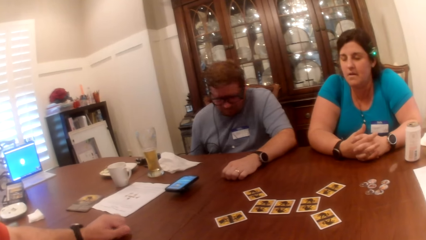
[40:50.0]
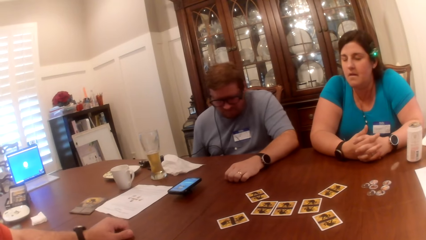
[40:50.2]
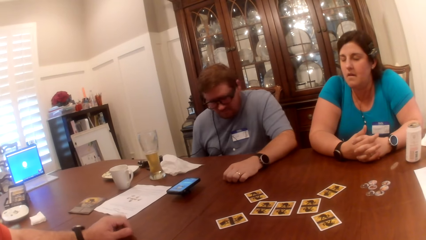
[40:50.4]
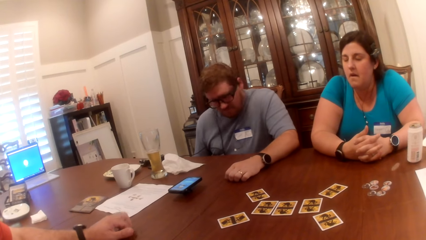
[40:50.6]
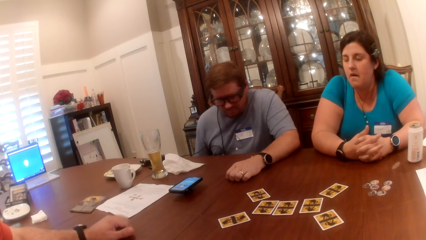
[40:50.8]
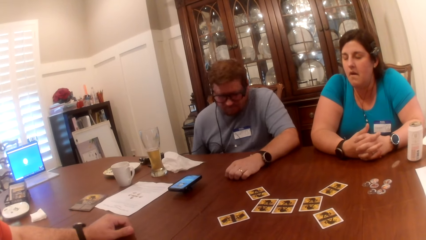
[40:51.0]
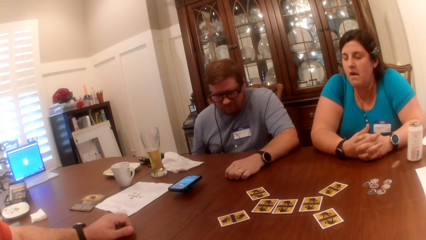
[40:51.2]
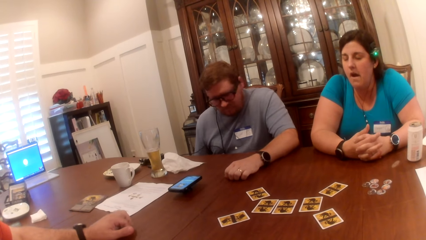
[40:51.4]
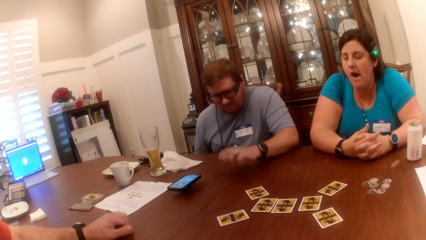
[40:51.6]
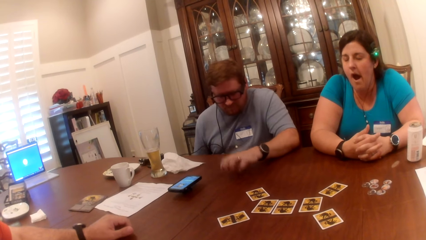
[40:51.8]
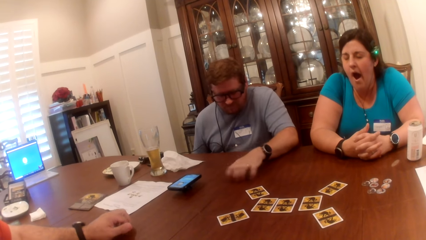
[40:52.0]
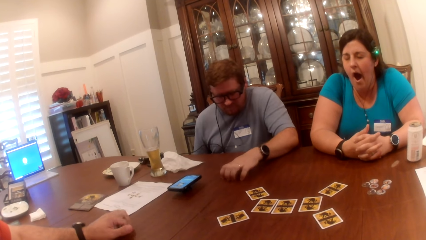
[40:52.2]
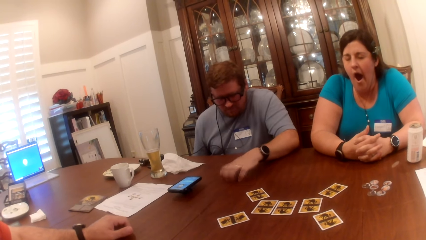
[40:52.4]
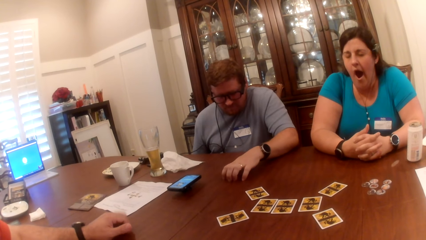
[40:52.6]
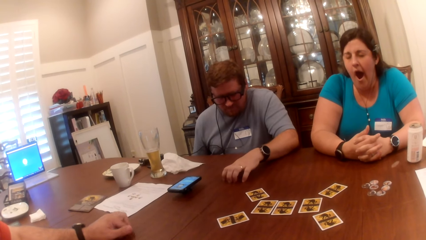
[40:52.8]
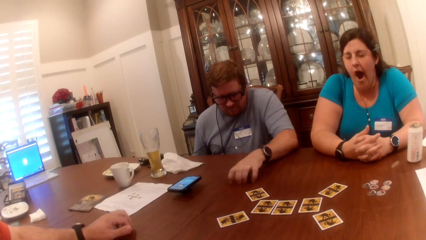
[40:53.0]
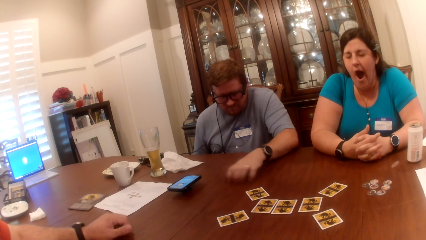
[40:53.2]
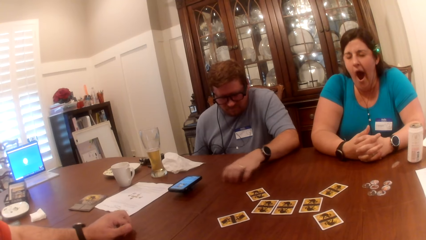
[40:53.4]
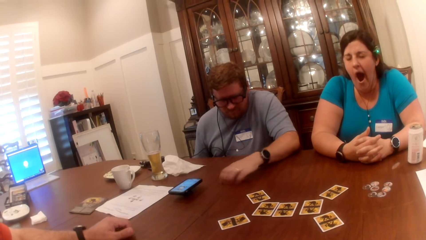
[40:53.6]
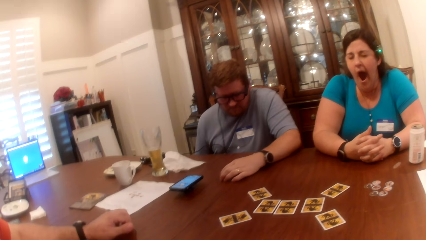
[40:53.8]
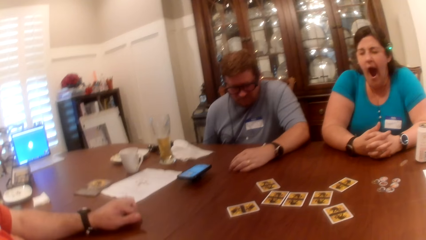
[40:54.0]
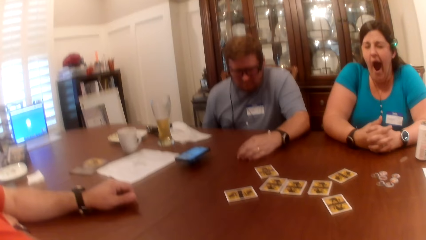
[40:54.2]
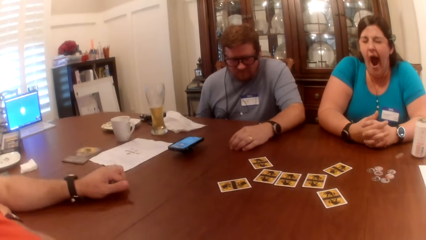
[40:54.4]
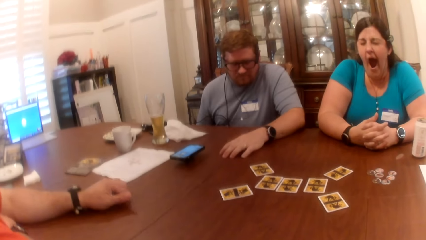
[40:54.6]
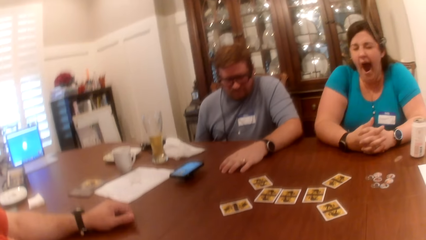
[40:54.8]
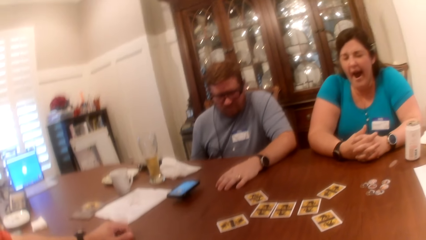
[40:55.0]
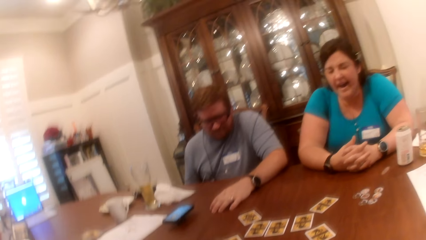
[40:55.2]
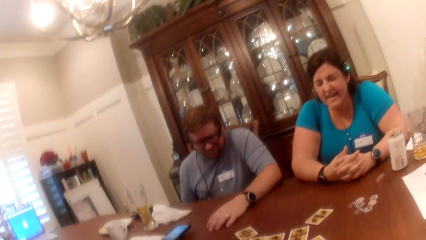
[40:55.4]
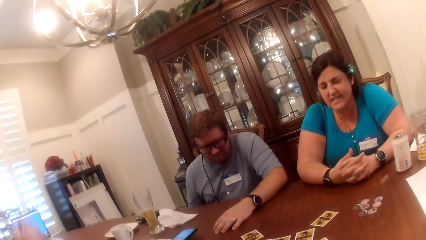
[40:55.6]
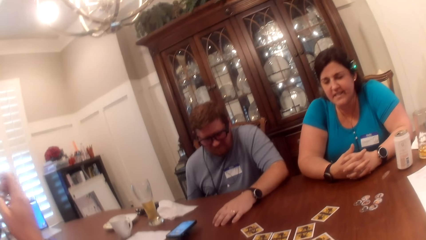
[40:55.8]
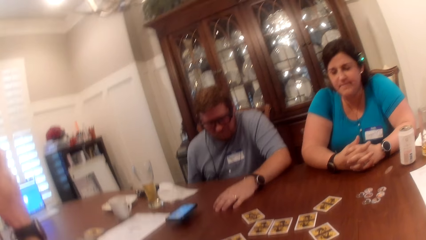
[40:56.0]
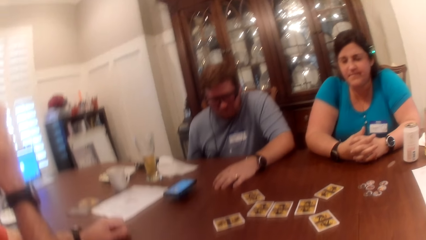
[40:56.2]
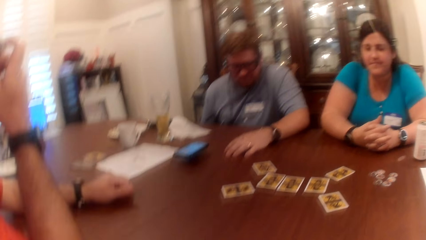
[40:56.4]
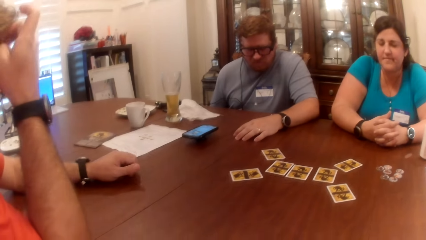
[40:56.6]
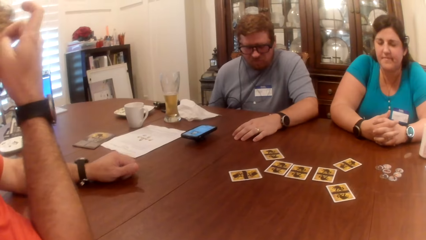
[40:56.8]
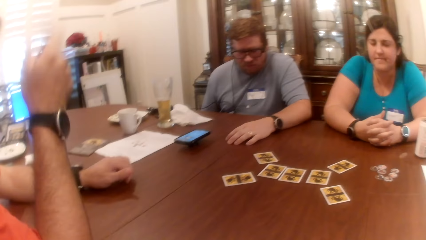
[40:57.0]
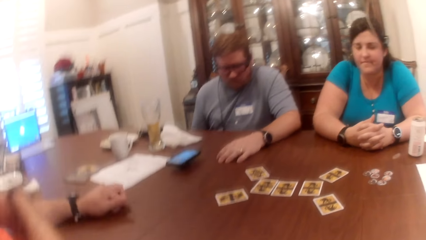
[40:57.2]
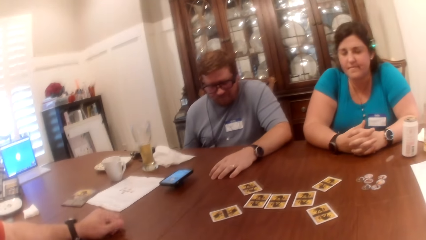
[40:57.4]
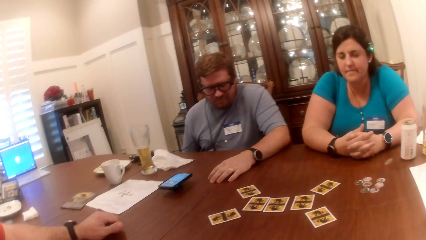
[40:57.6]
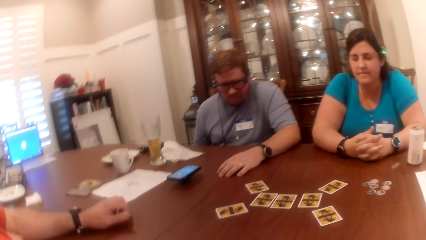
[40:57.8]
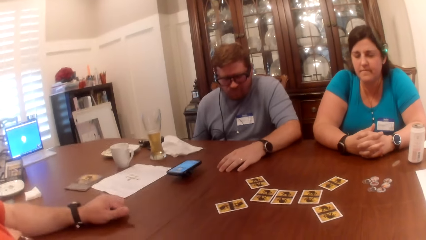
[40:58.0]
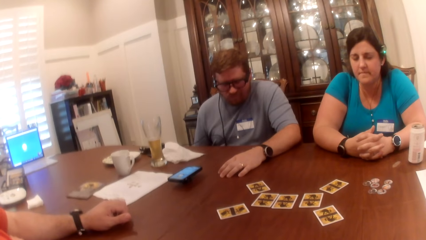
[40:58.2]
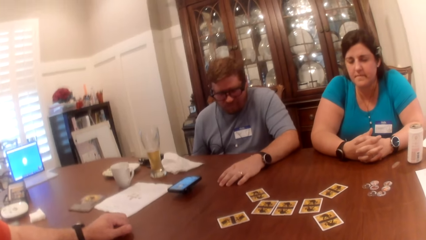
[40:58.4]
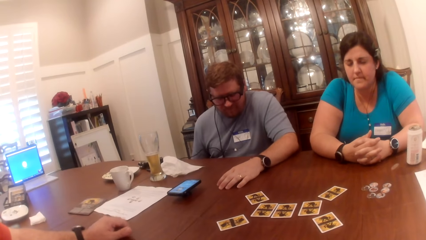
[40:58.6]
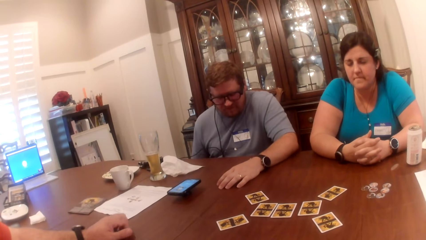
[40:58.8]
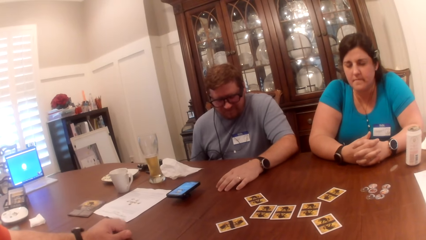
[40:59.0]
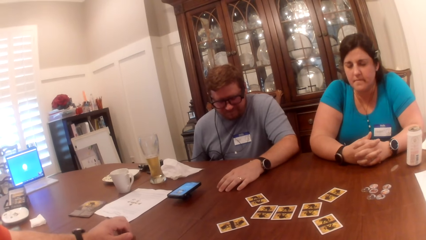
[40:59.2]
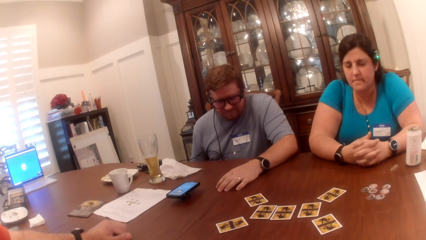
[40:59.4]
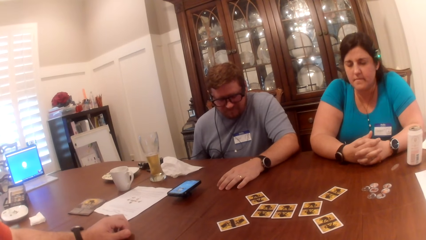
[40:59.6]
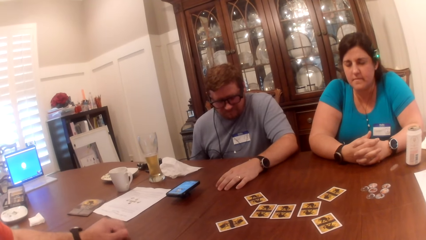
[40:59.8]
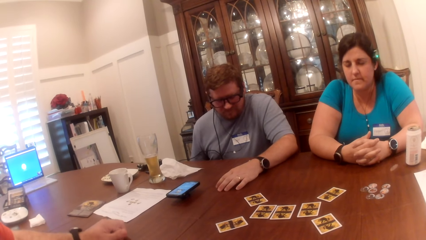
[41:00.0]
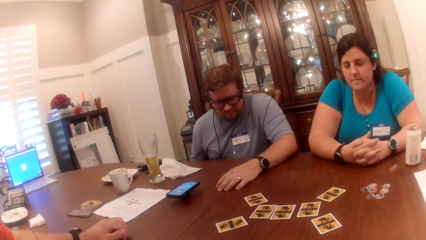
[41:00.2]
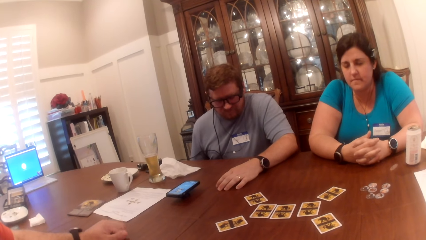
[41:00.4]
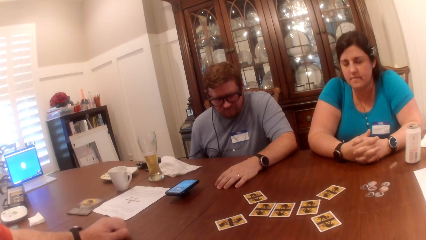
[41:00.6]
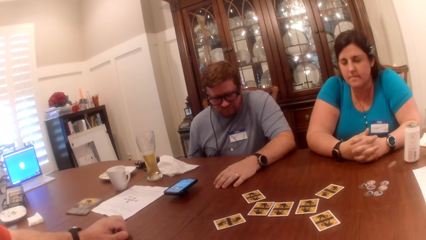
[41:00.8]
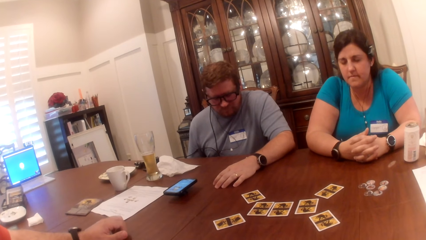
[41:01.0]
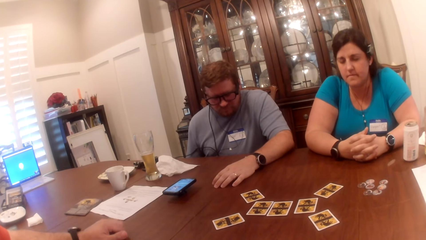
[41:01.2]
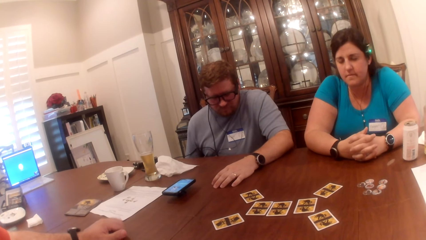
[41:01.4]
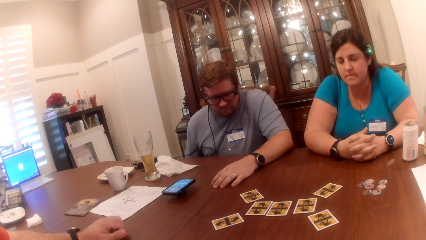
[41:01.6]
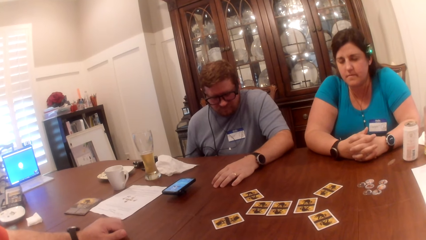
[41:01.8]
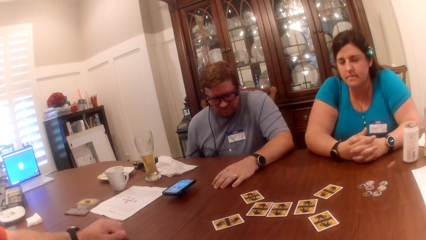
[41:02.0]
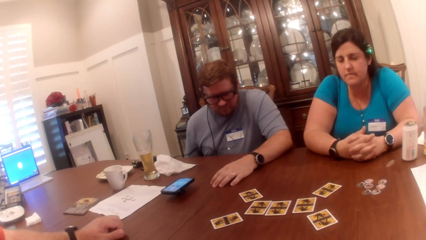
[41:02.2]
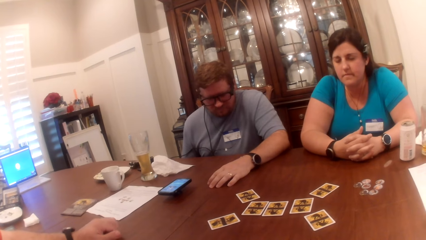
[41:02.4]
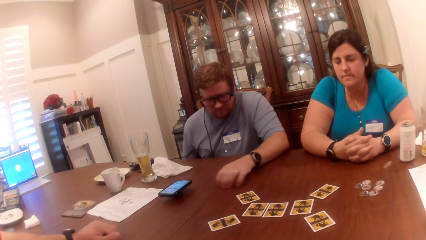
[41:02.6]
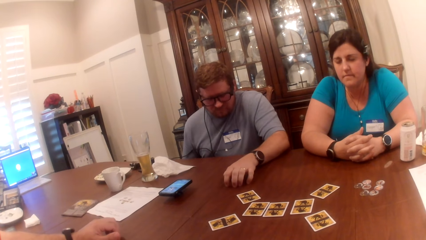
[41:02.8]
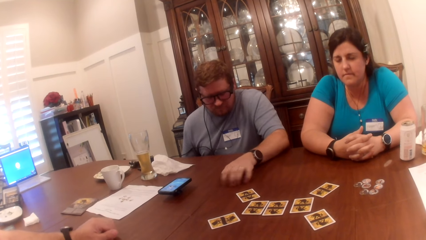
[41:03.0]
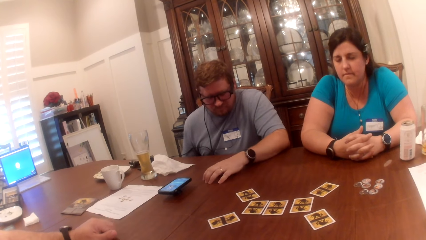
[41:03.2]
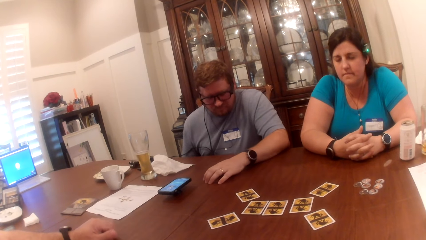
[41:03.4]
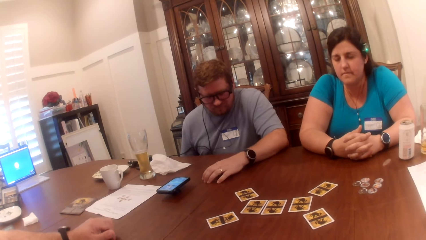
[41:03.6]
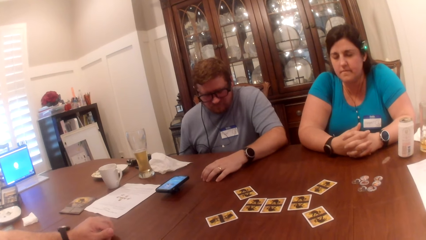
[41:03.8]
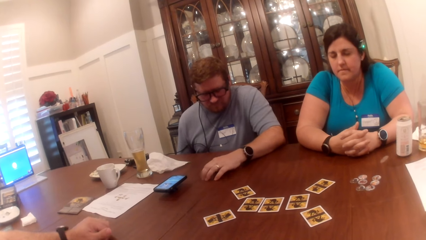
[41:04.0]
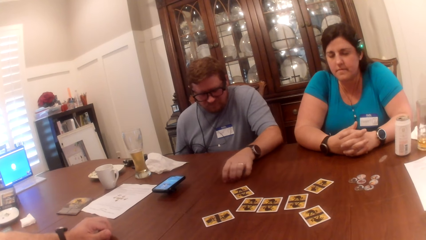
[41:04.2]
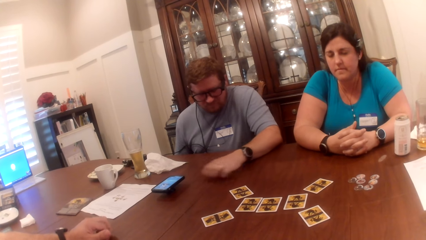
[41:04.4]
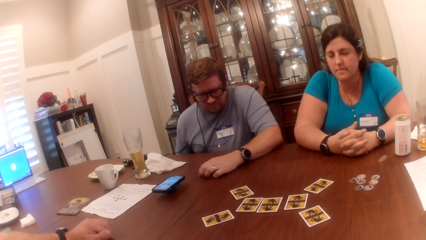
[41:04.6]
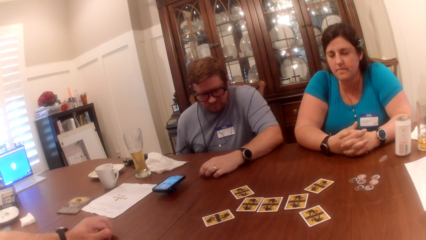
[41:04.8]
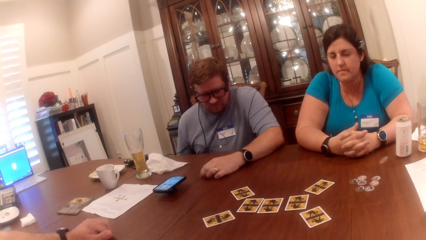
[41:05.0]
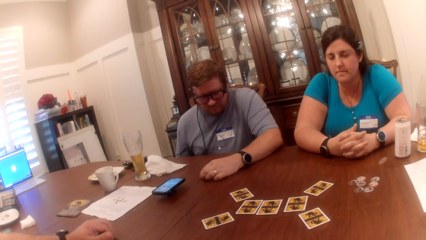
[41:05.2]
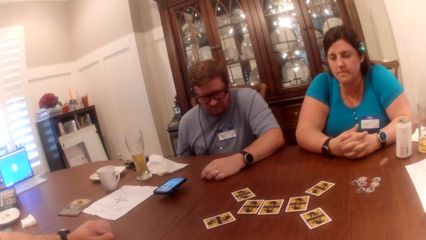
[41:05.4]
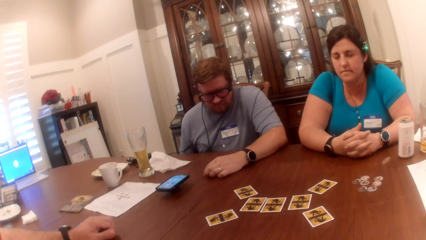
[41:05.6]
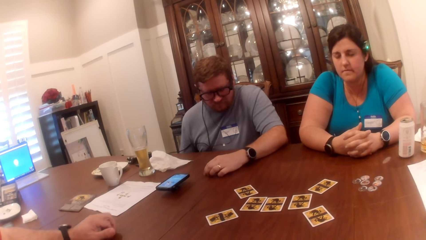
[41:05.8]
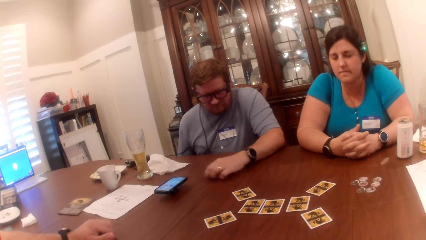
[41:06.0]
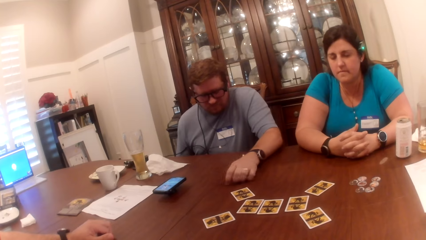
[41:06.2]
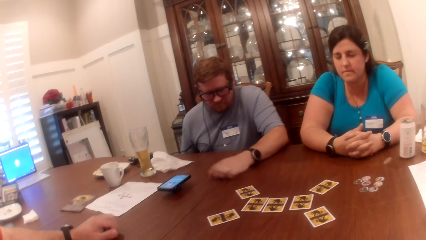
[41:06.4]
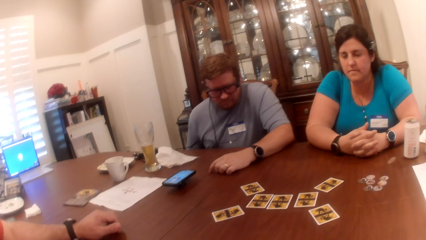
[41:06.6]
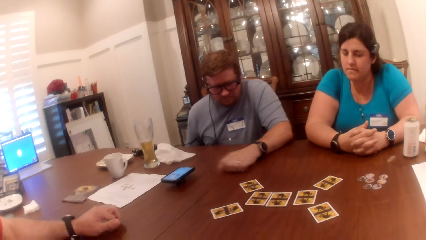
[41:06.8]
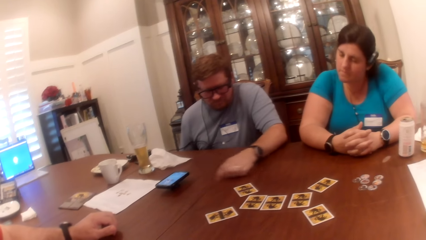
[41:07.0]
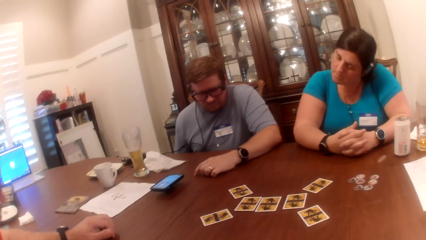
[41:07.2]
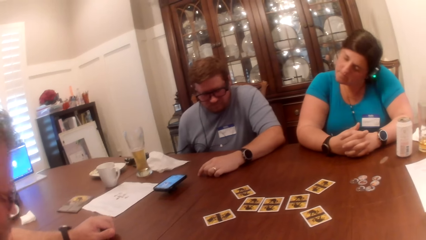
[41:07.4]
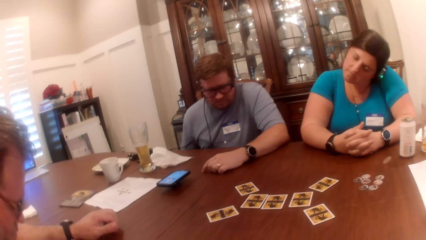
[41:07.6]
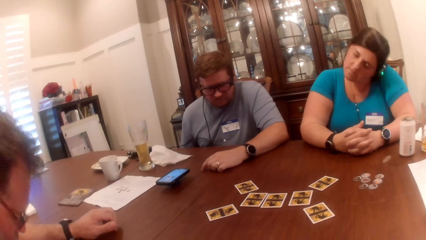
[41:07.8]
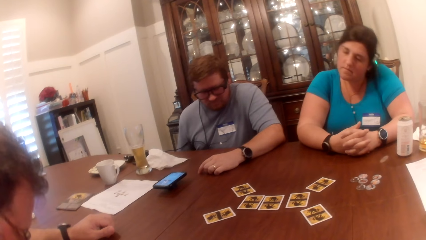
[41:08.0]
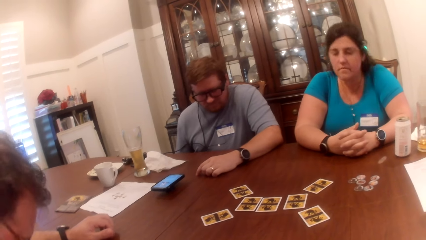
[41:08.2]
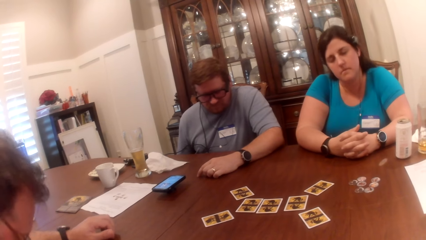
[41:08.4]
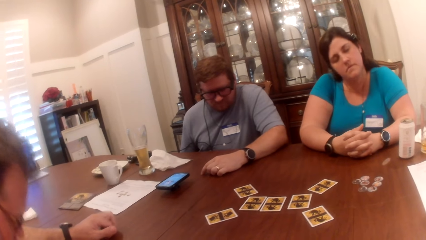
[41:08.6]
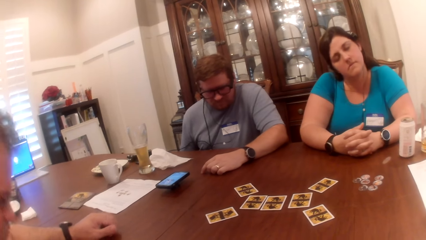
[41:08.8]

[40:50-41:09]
A man moves his left hand on the table. Another man scratches his head with his right hand. The other man raises the hand and touches the face with the hand. The camera wearer looks around. The first man moves his left hand on the table. The camera wearer looks around. A lady shakes the head.
